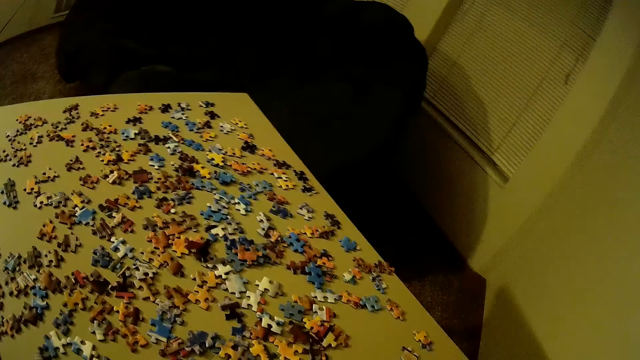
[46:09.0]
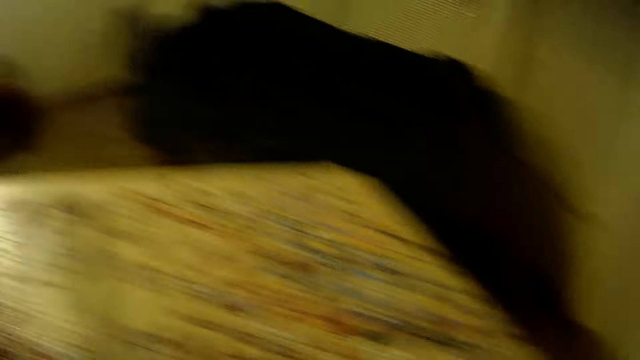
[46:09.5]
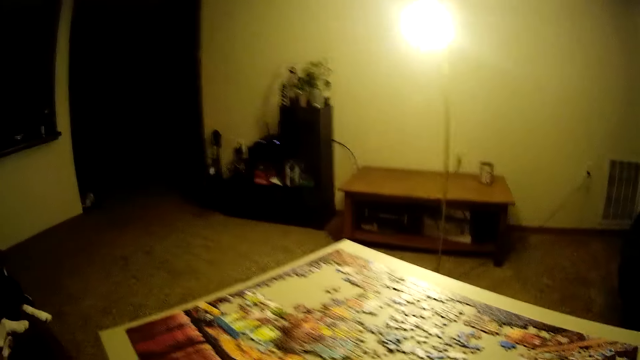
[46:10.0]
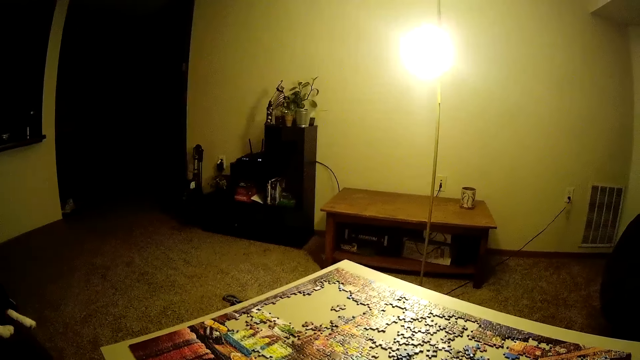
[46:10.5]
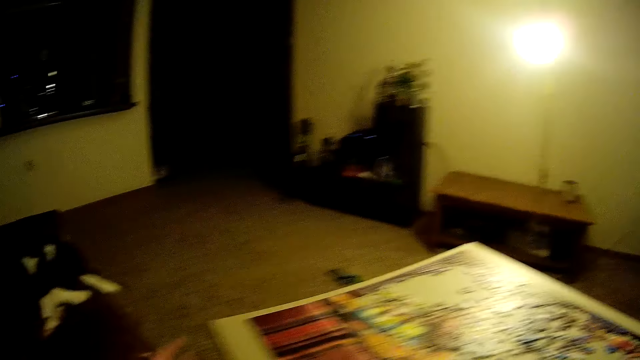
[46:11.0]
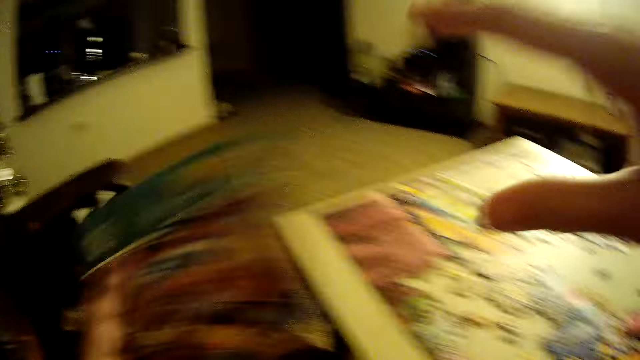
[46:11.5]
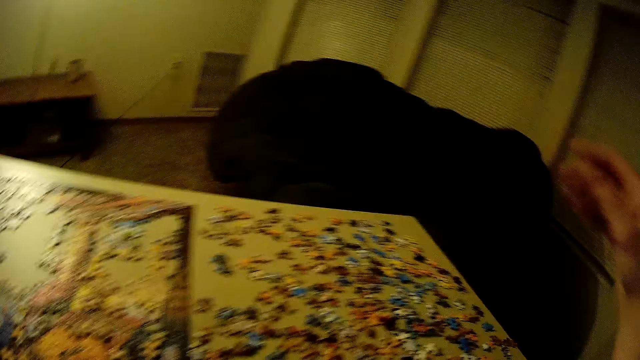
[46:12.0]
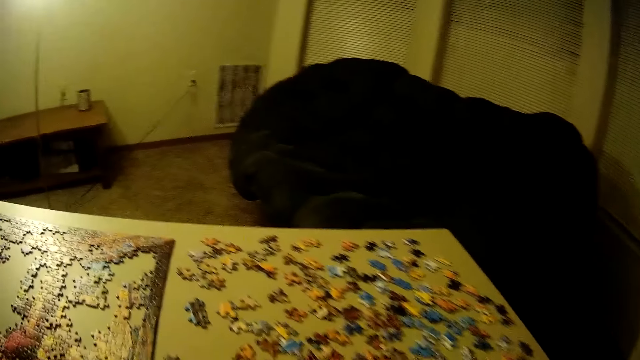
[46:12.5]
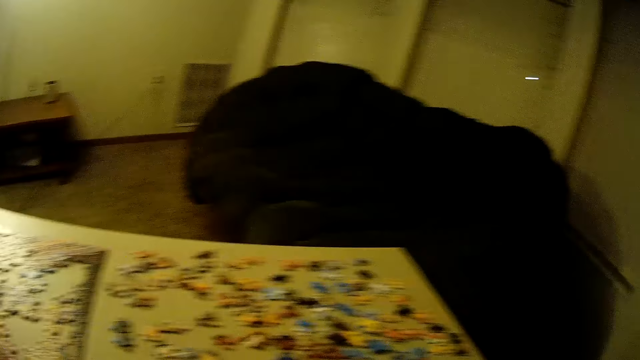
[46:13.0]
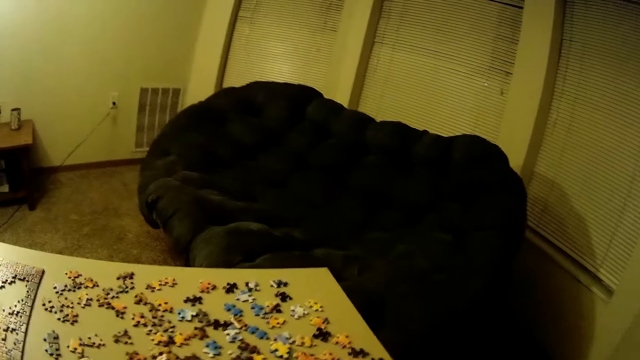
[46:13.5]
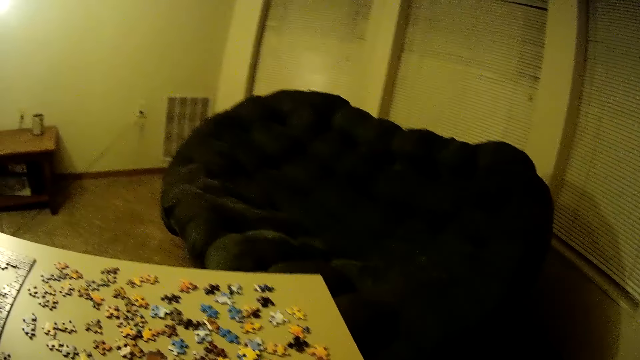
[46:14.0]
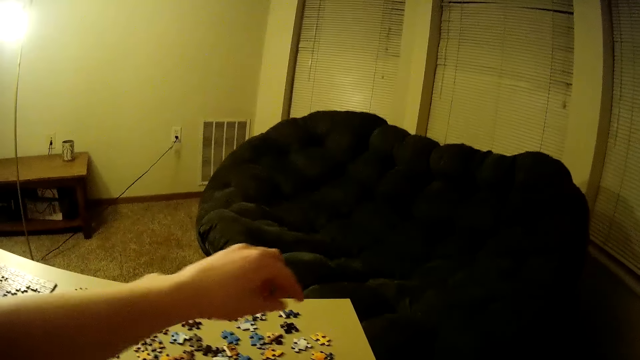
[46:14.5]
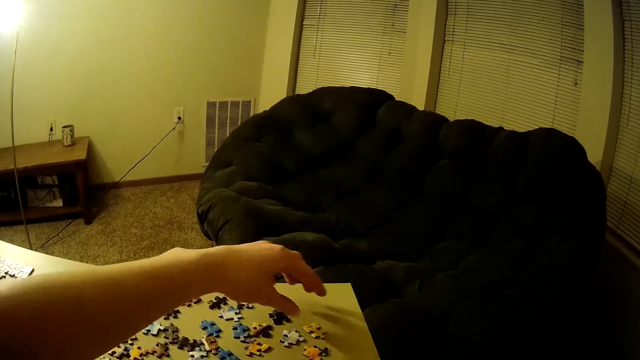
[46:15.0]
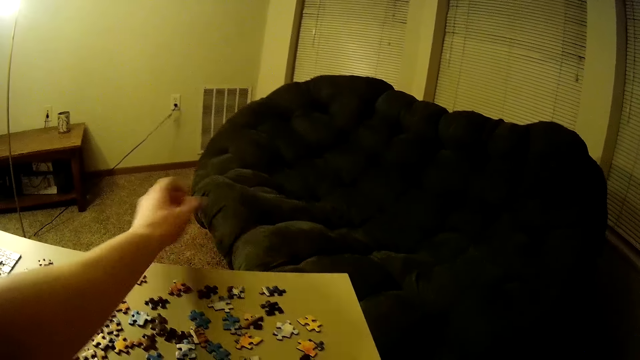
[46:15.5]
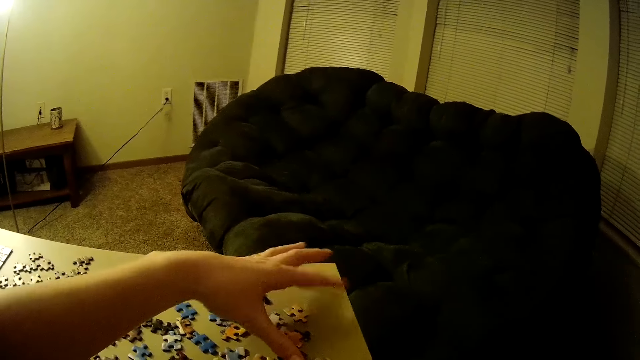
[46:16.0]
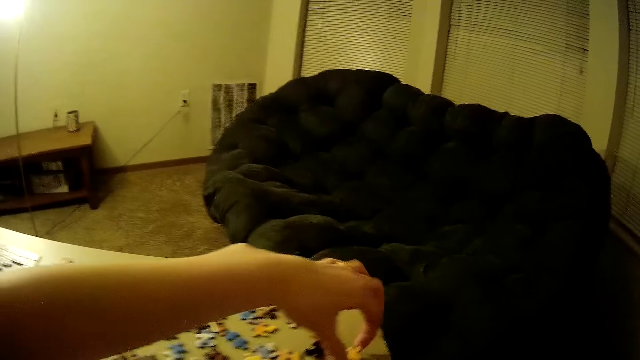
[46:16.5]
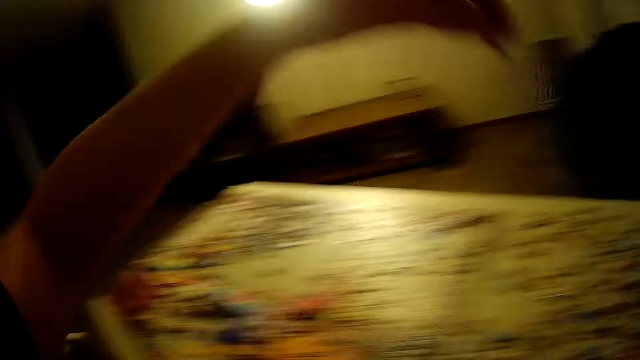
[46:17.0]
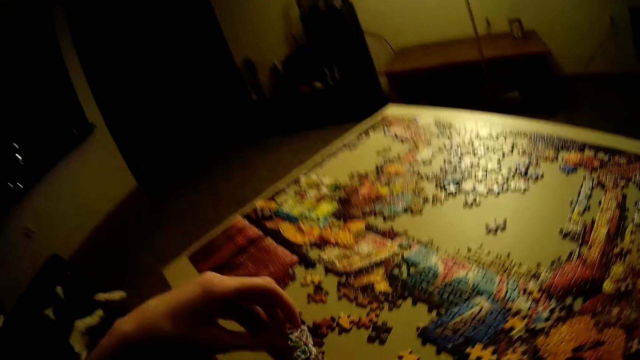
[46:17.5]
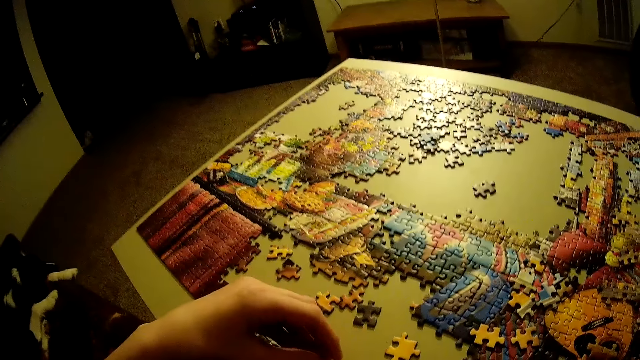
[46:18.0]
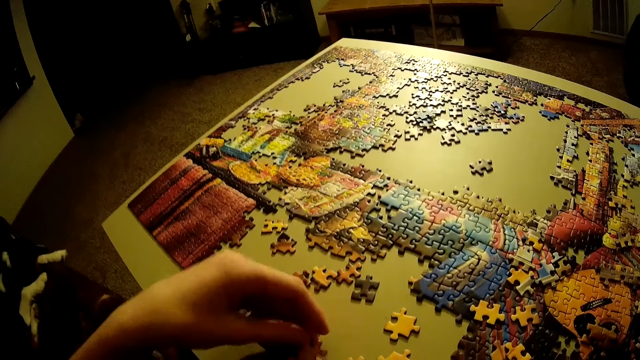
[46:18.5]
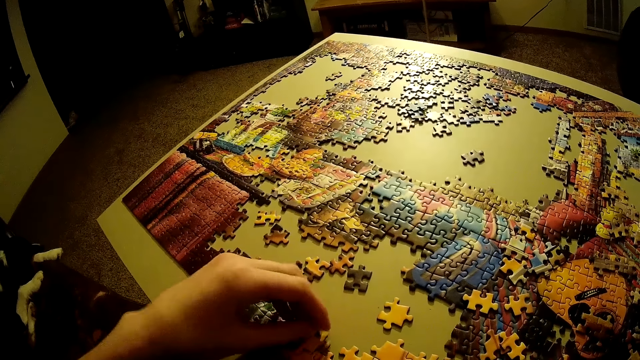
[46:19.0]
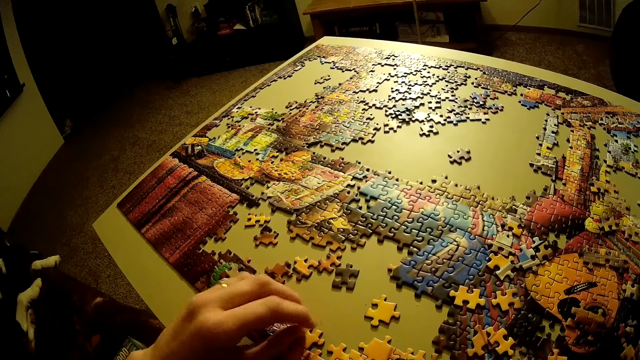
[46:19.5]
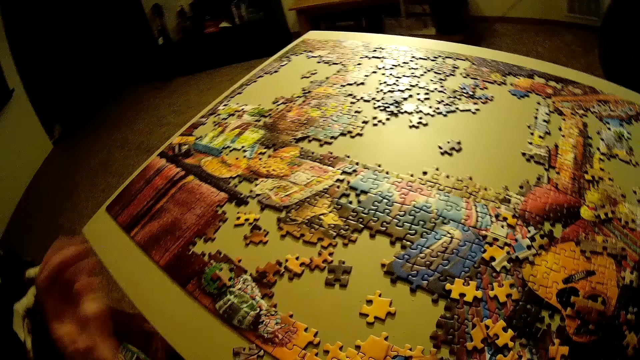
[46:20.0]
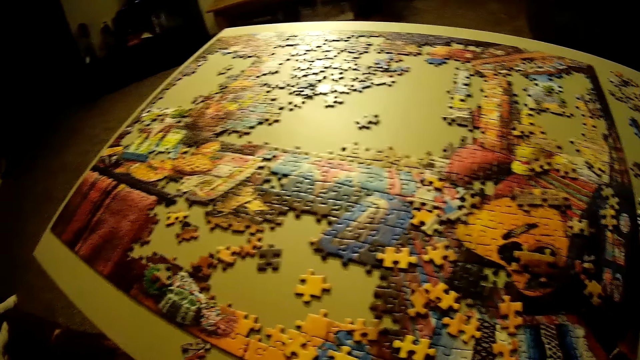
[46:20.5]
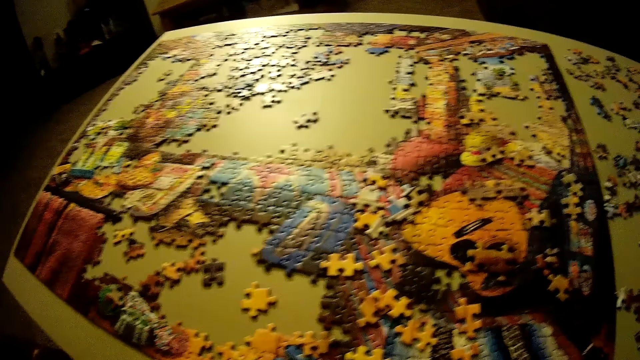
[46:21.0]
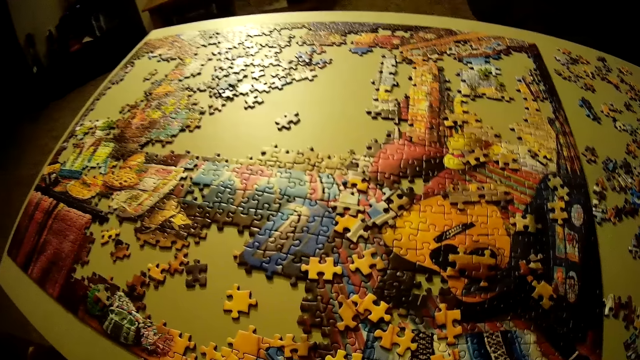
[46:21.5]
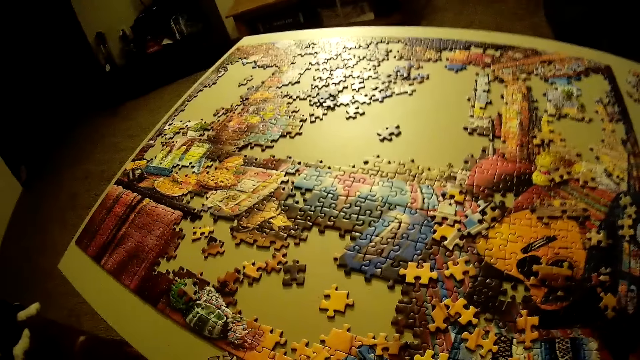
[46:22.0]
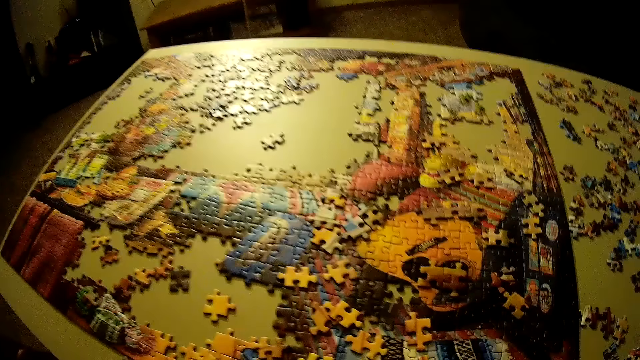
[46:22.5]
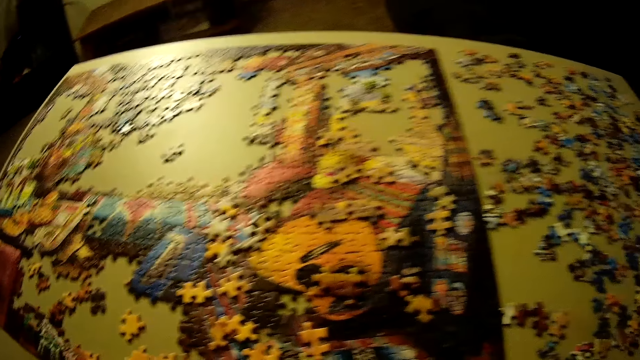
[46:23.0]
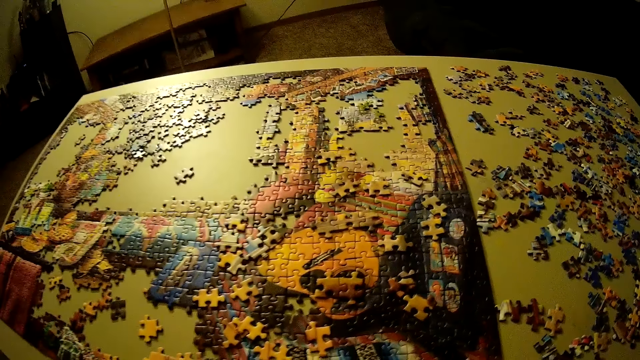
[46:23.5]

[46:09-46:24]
The camera wearer passes the box of puzzle from his right hand to his left hand. He picks up another piece of puzzle on the table. He arranges the puzzle piece. He places the piece of puzzle on the table. He looks at the handicraft.

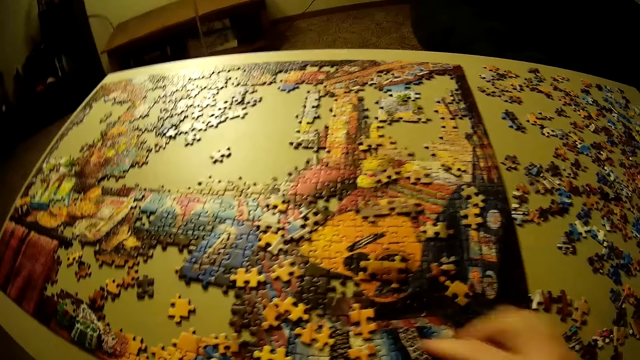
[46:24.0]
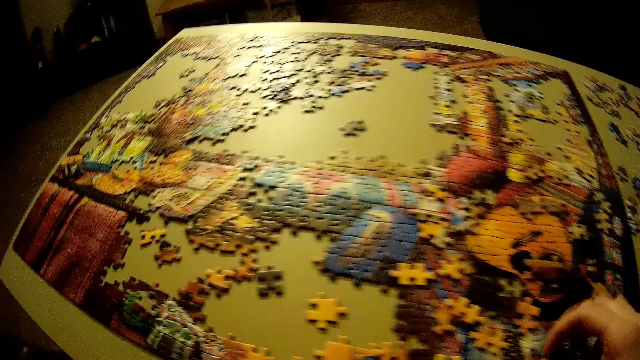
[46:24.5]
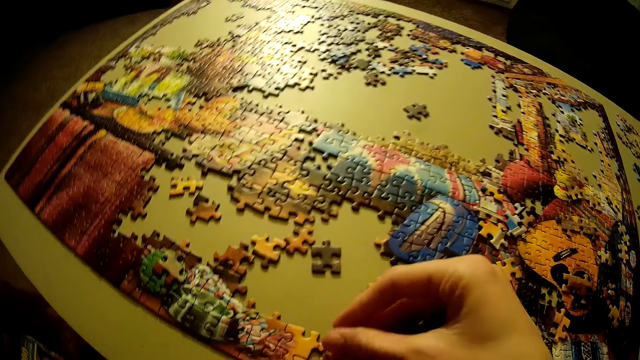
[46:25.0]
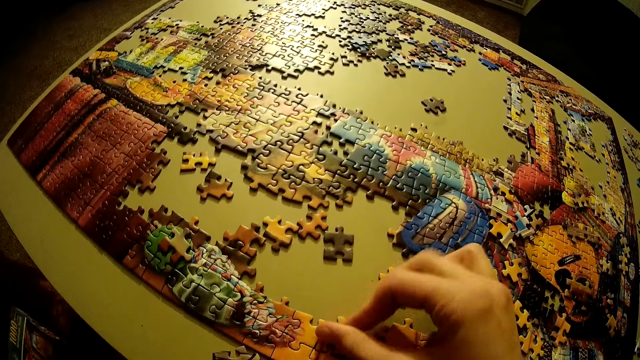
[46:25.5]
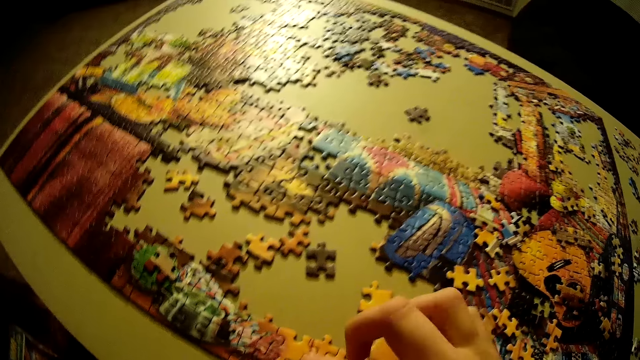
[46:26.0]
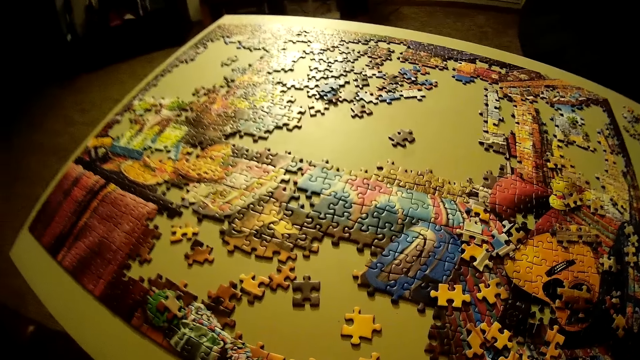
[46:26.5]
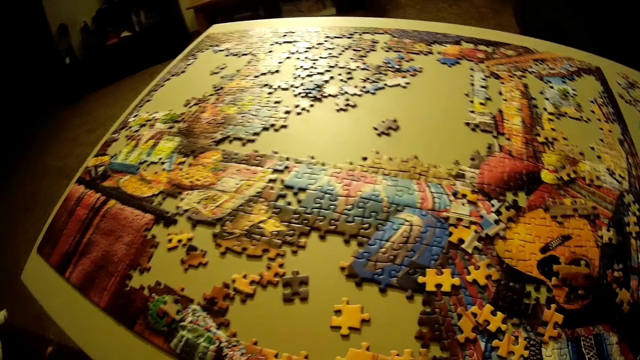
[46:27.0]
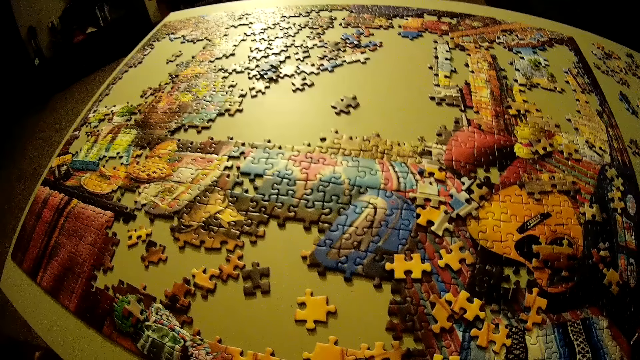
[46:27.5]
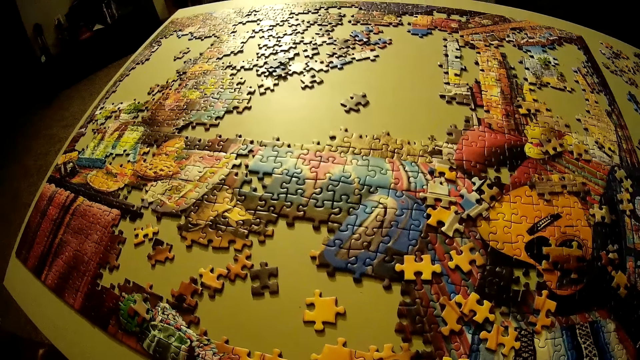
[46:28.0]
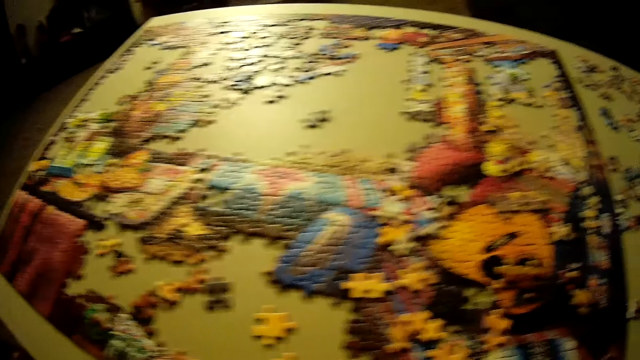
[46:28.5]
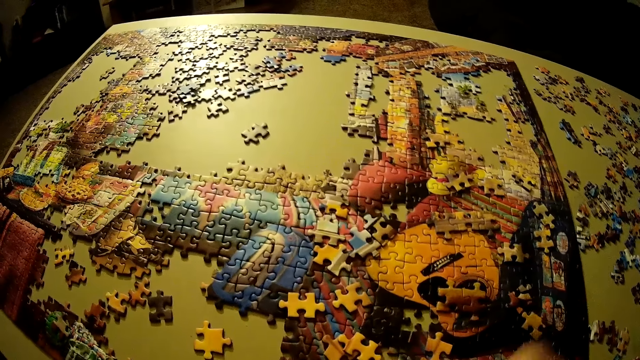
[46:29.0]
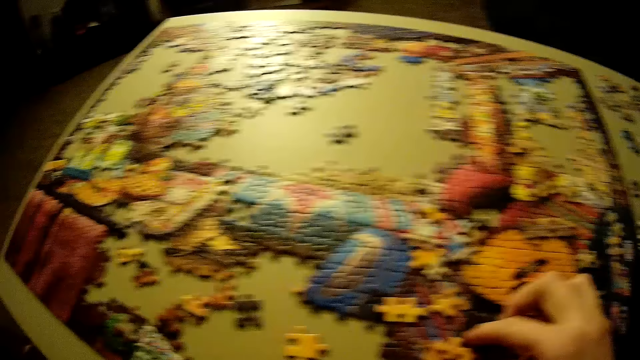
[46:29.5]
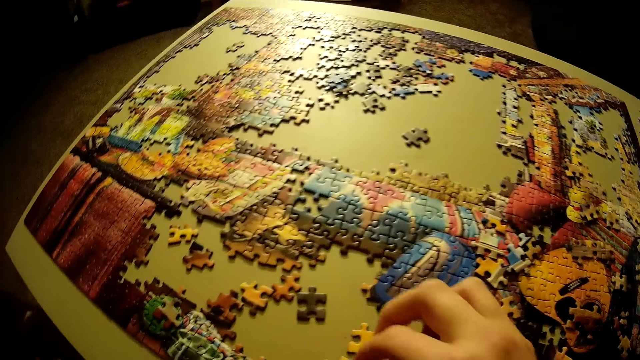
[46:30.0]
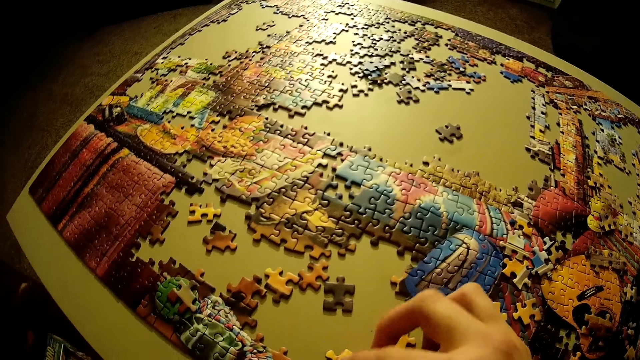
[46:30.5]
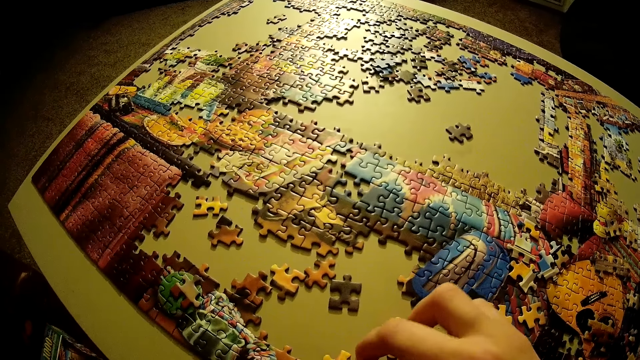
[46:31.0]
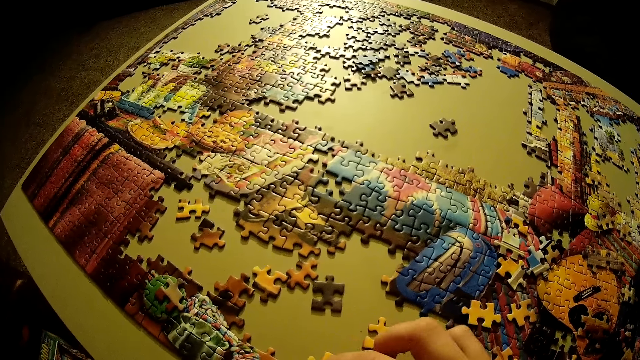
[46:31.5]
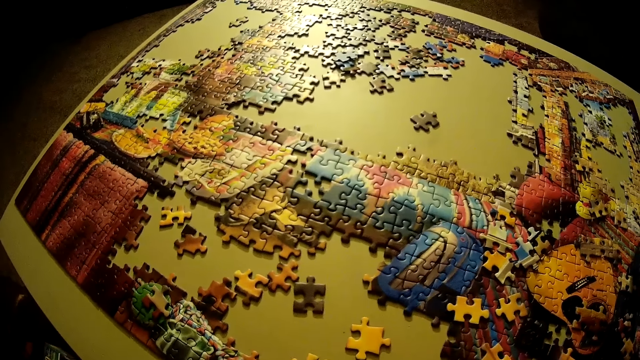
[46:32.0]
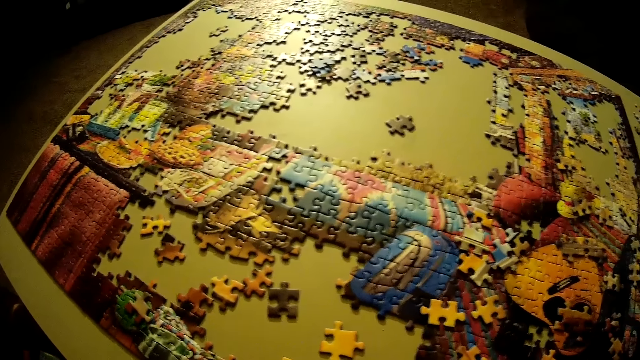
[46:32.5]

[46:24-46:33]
The camera wearer picks a piece from the table and places the piece on the handicraft. They adjust the pieces of puzzle on the table. They place a piece on the handicraft.
